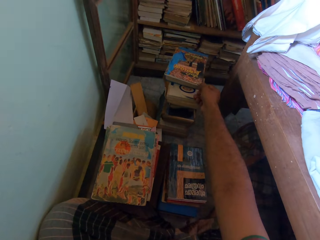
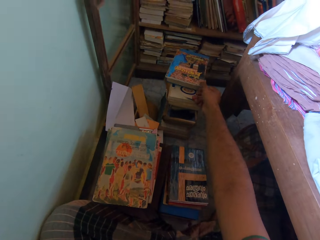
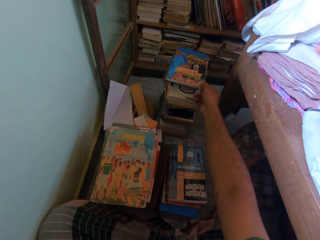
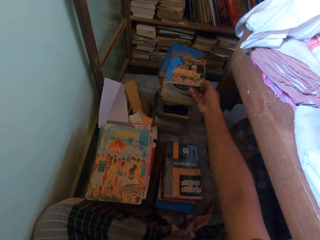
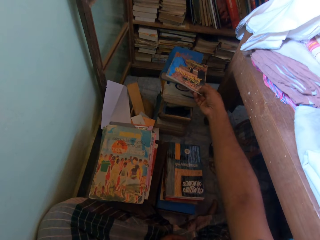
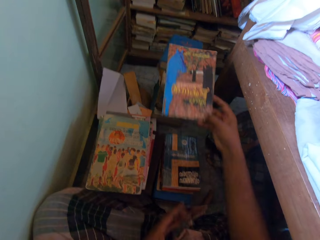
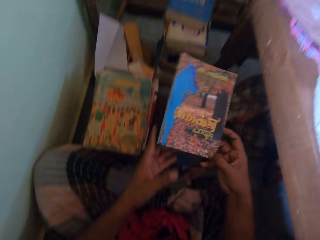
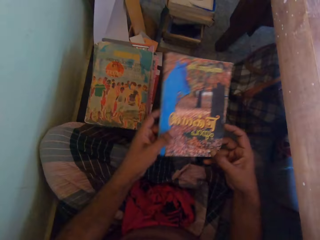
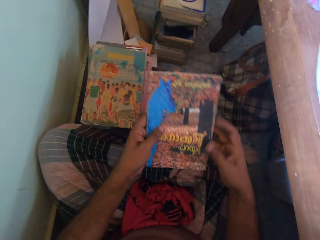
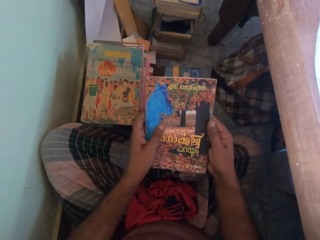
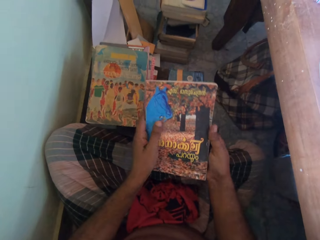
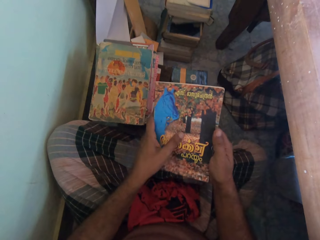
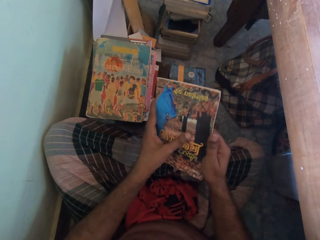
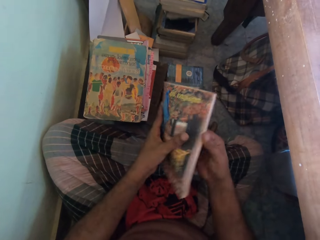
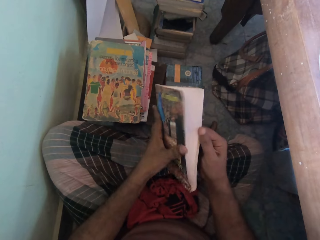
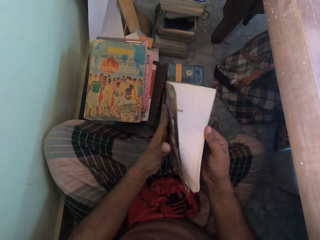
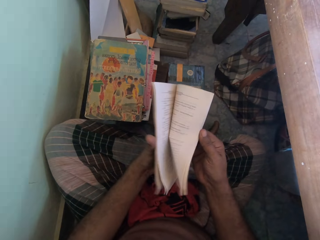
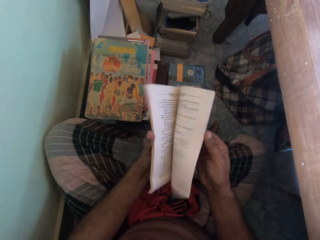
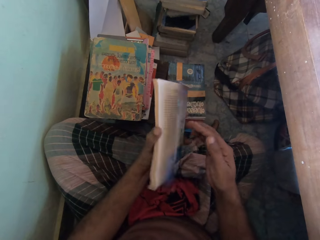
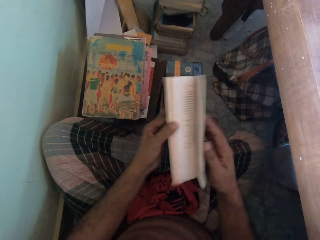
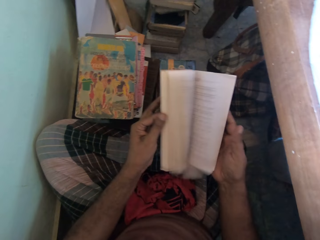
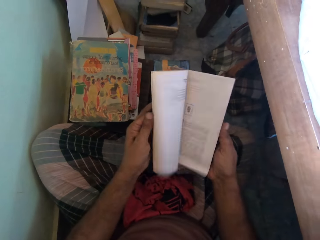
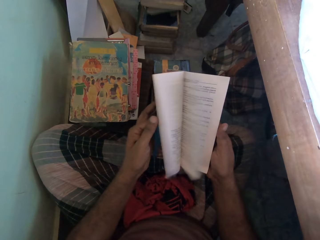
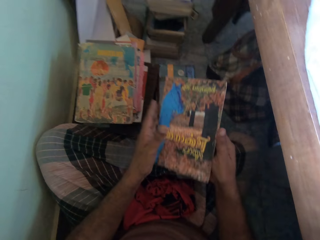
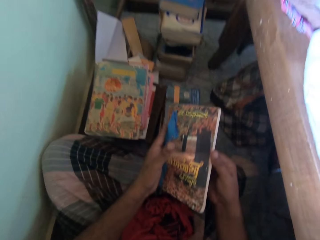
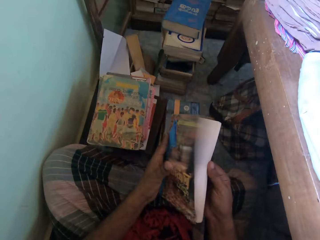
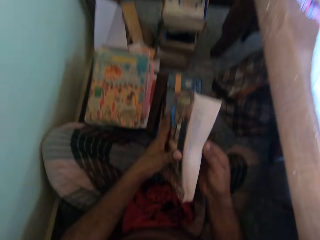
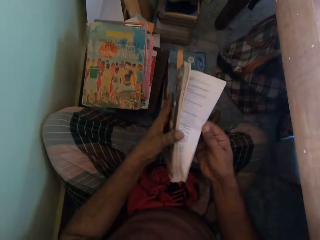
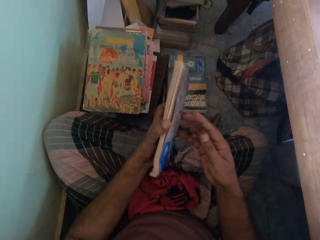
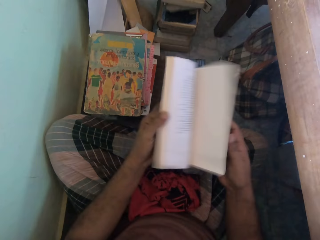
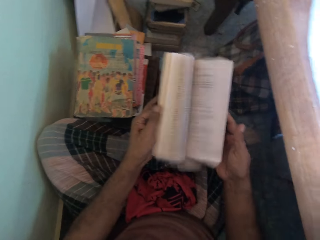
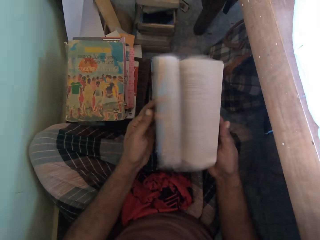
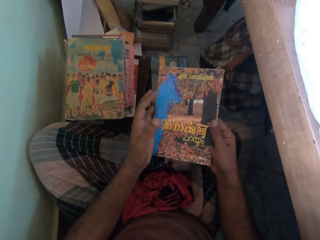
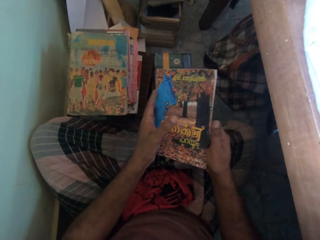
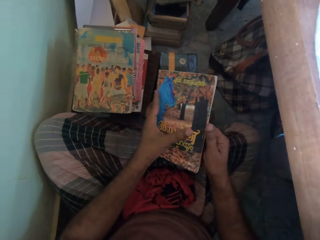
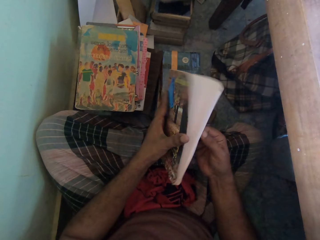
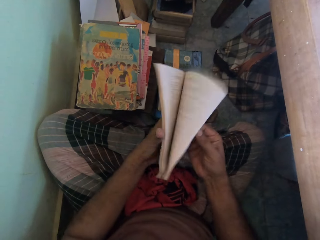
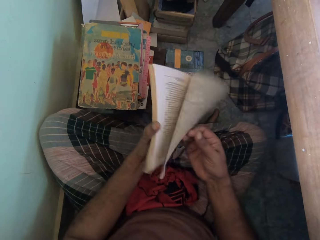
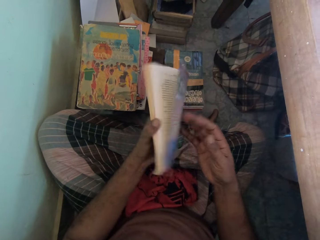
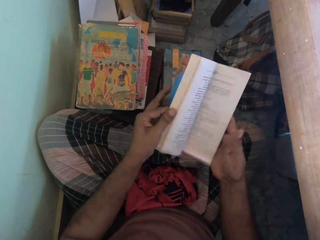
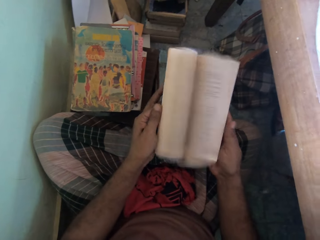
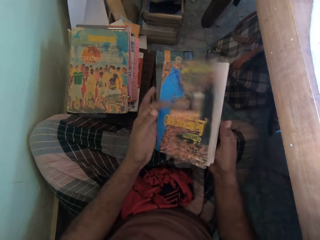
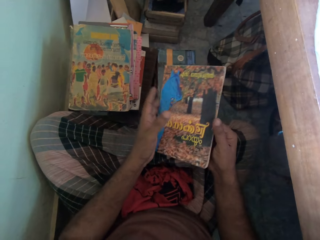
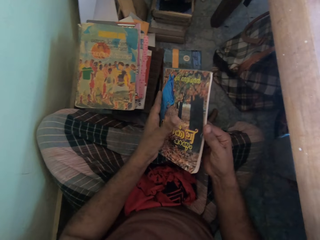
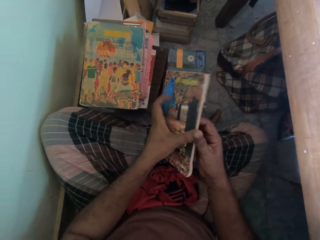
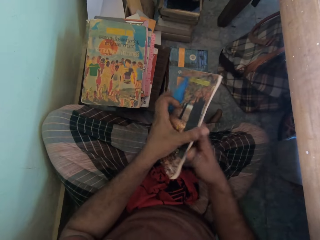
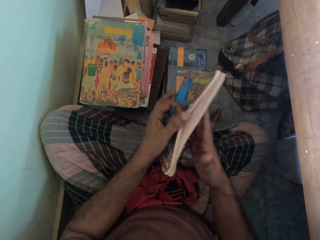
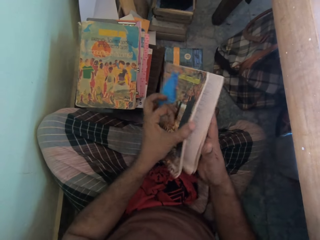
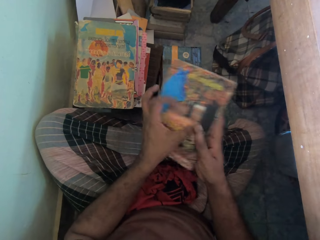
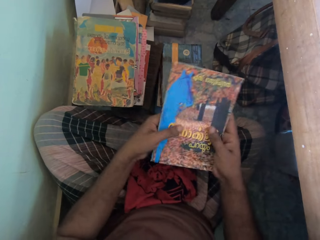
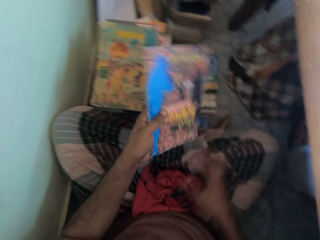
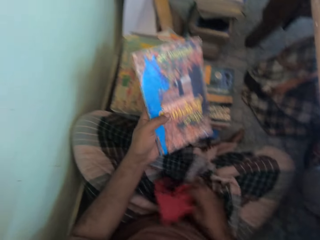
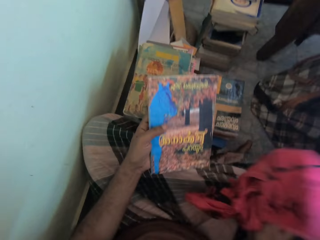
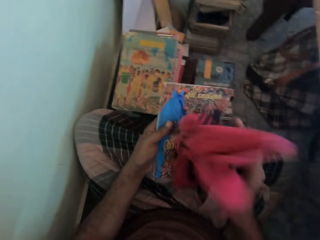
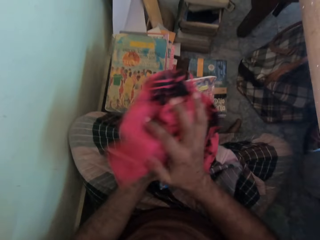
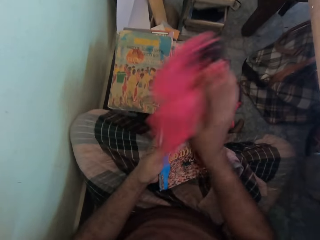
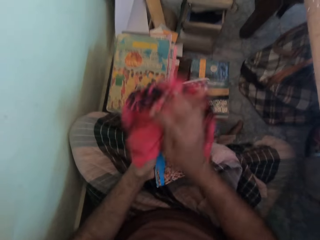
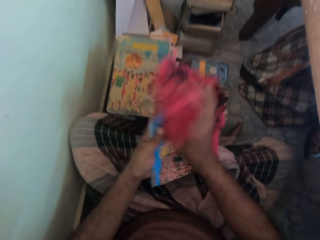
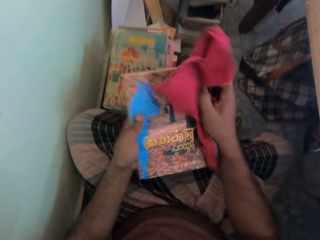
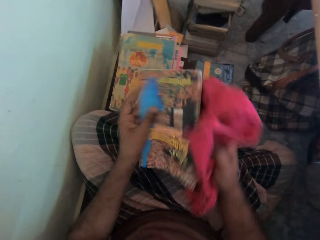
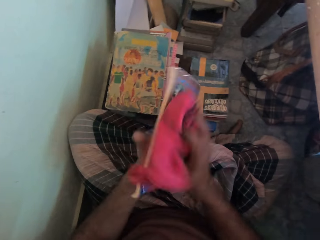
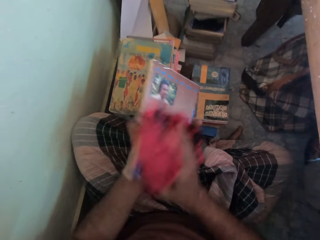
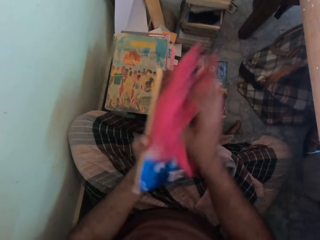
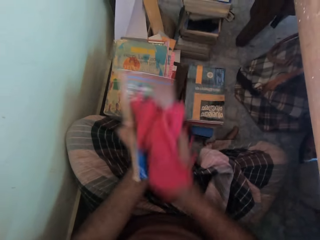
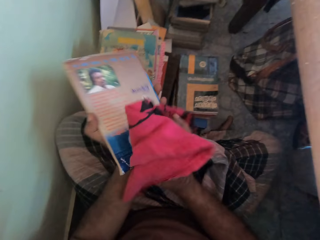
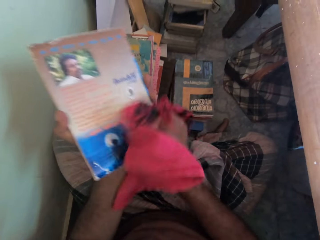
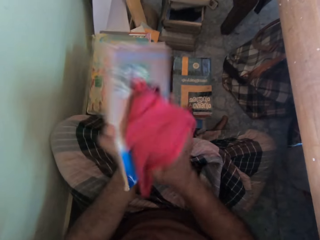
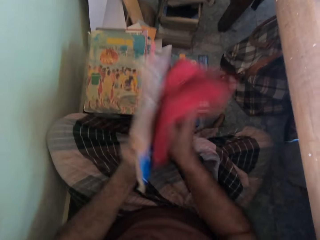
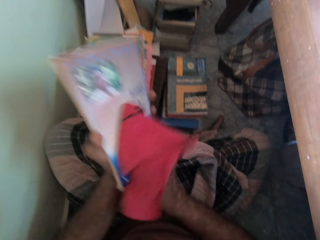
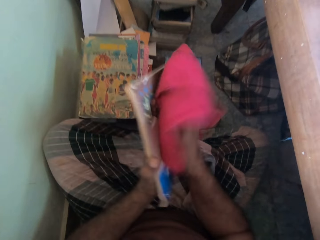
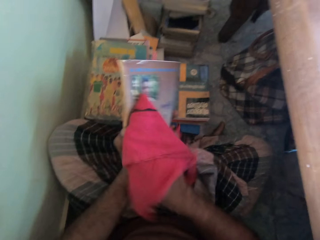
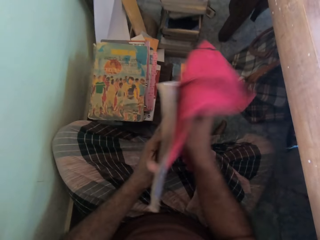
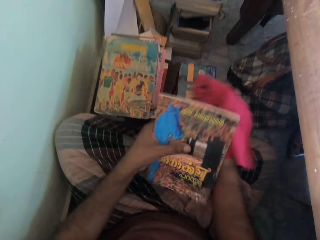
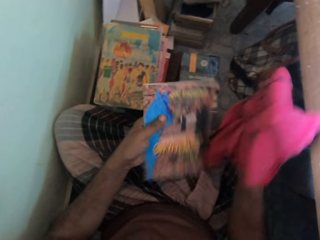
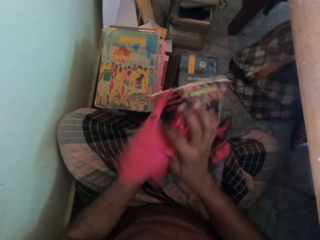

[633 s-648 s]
The camera wearer picks a book from the pile of books with his right hand. He places his left hand on the book. He holds the book. He flips the pages of the book with his hands. He opens the book. He flips the book pages. He picks the cloth from his wrapper with his right hand. He cleans the book in his left hand with the cloth in his right hand.

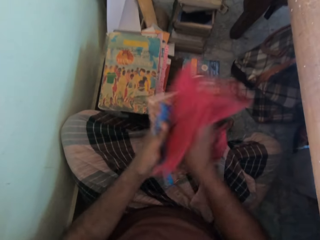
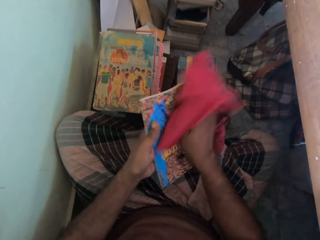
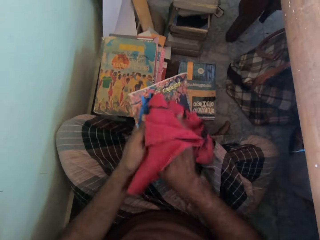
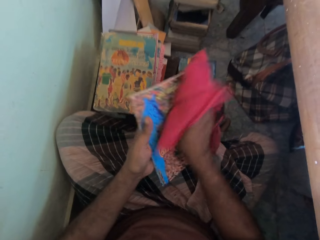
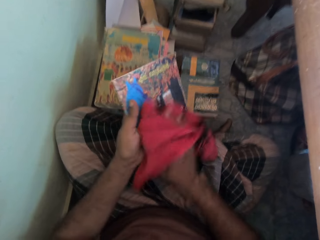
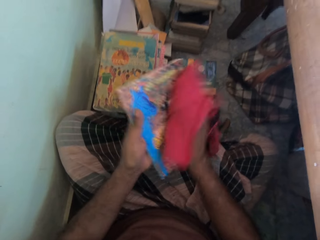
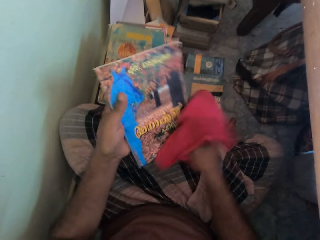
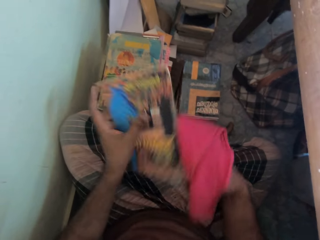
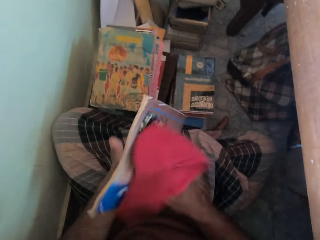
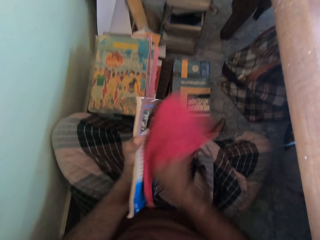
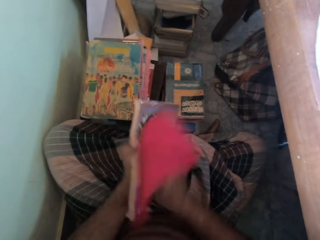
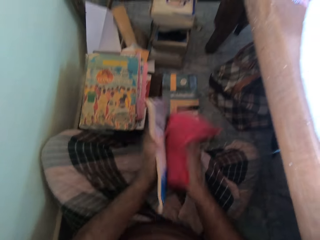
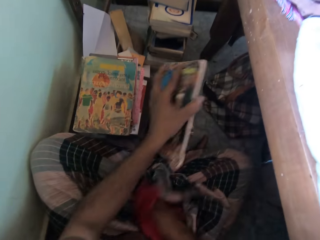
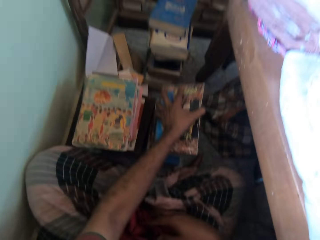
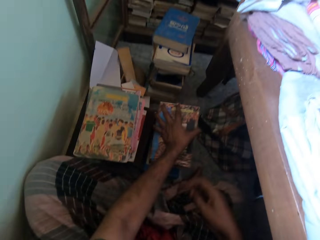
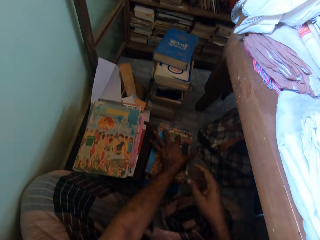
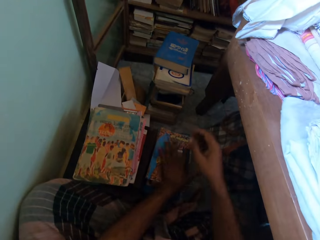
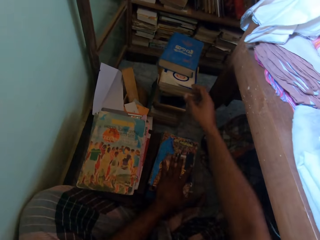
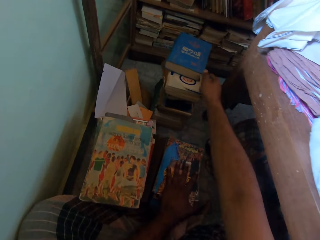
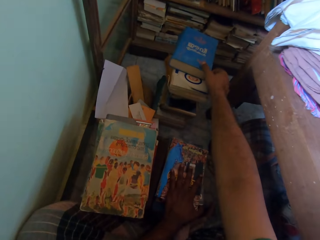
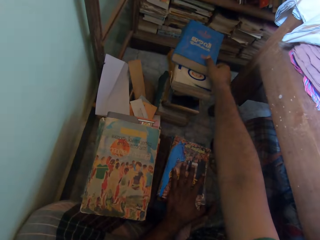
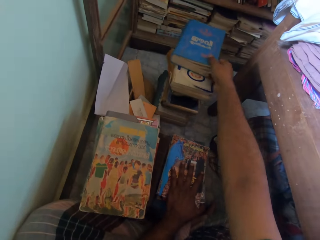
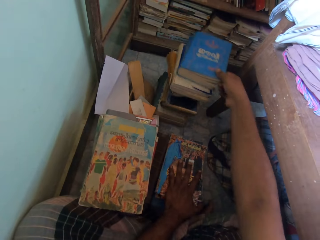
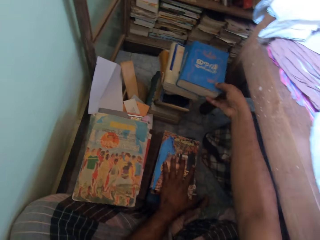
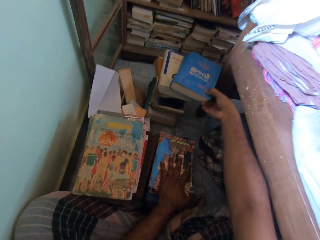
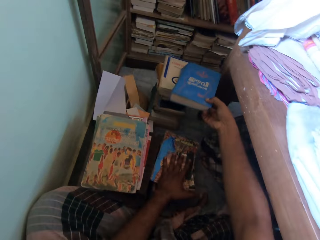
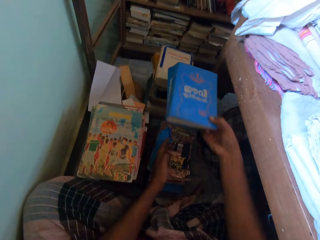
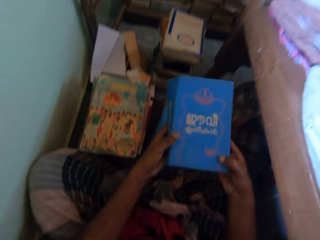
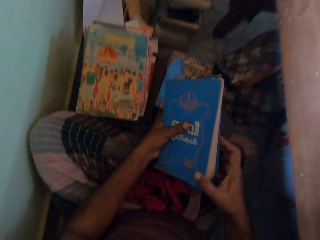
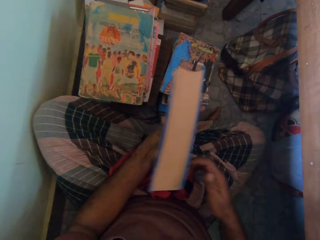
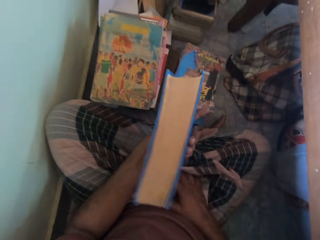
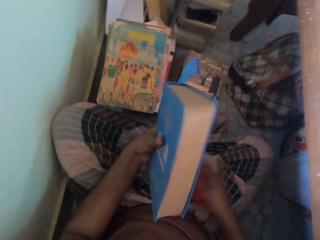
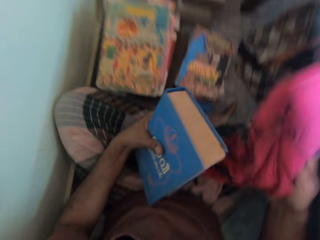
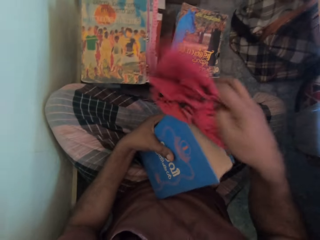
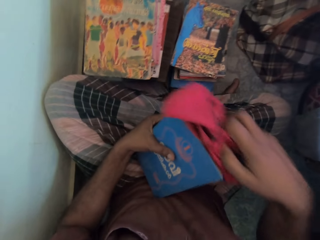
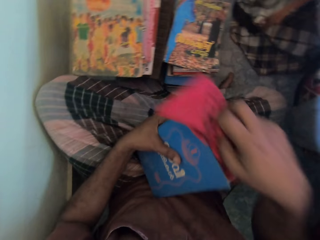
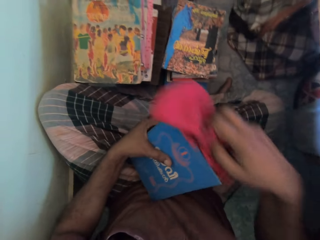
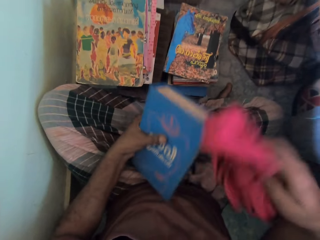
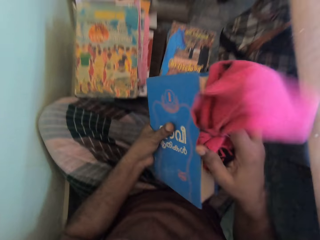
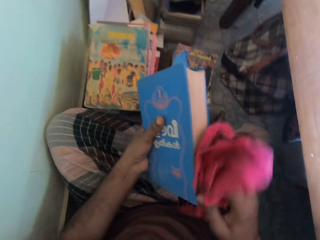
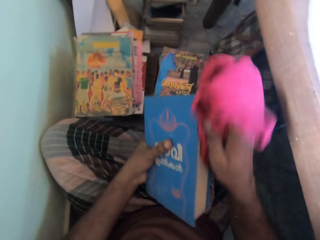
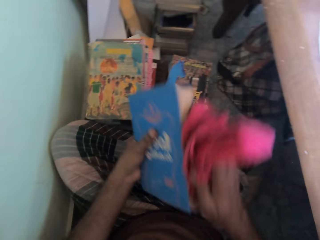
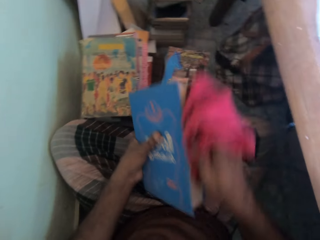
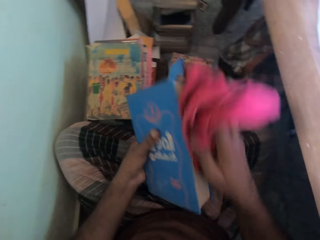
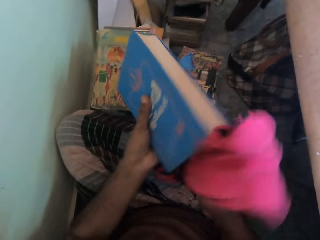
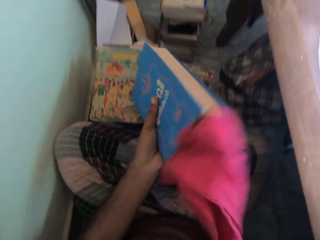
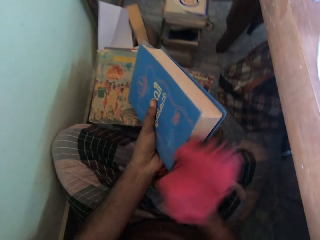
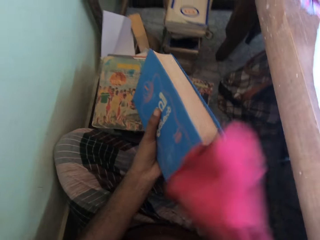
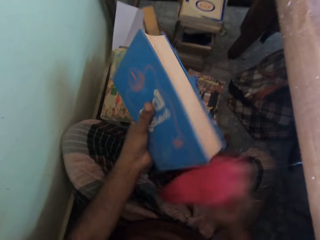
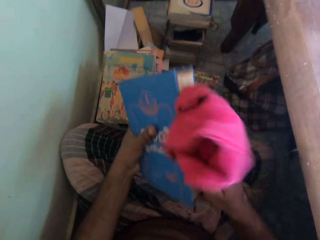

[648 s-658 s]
The camera wearer drops the cloth on his wrapper with his right hand. He drops the book on the pile of books with his left hand. He picks a book from the pile of books with his right hand. He passes the book in his right hand to his left hand. He holds the book. He picks the cloth from his wrapper with his right hand. He cleans the book in his left hand with the cloth in his right hand.
